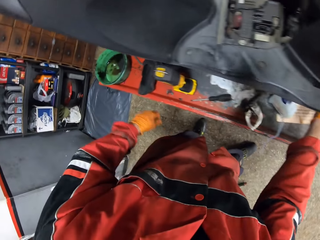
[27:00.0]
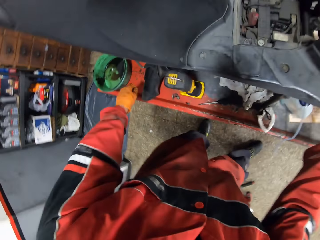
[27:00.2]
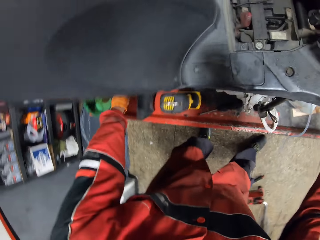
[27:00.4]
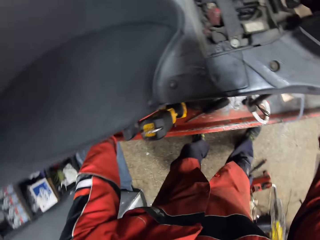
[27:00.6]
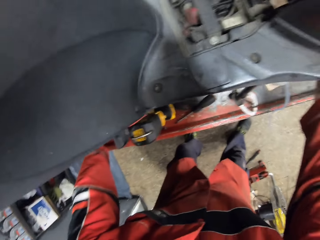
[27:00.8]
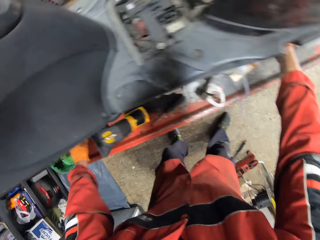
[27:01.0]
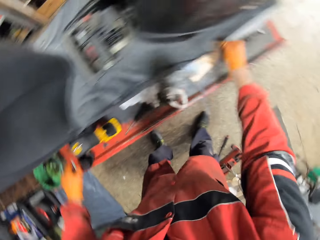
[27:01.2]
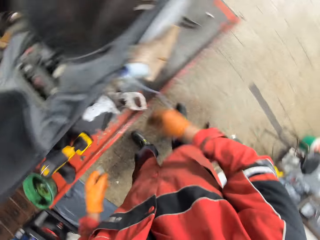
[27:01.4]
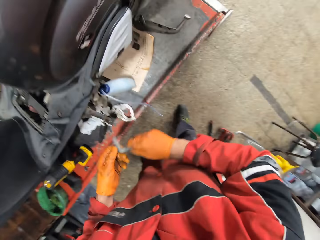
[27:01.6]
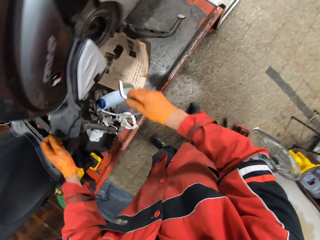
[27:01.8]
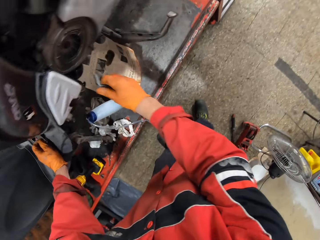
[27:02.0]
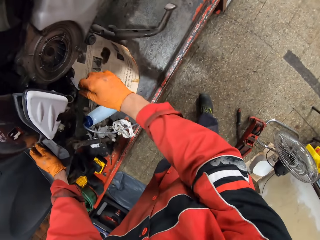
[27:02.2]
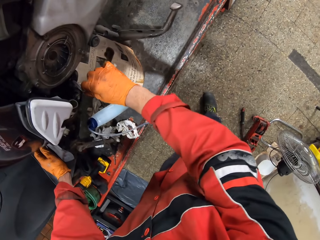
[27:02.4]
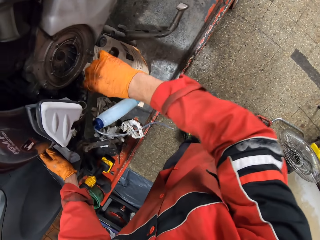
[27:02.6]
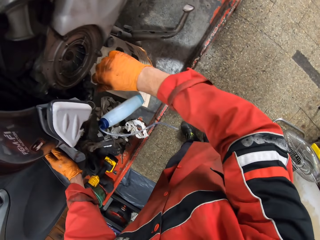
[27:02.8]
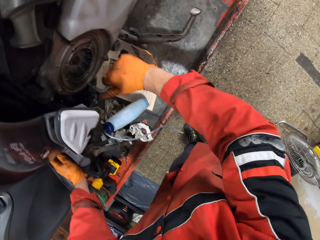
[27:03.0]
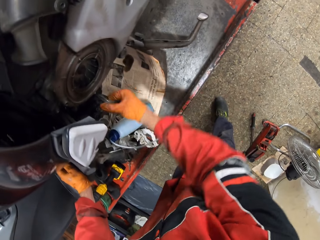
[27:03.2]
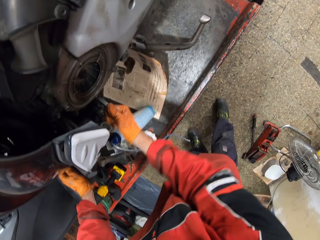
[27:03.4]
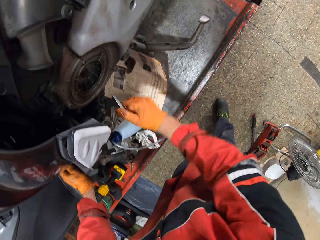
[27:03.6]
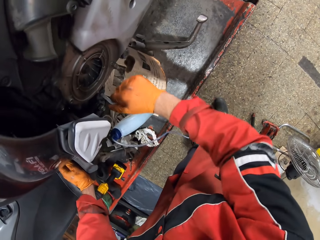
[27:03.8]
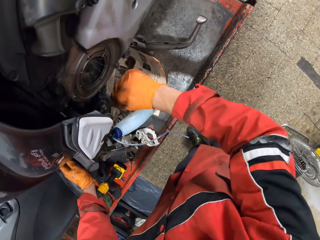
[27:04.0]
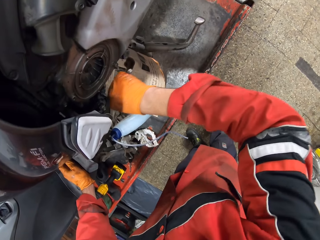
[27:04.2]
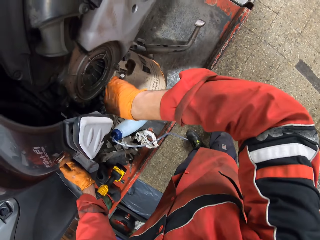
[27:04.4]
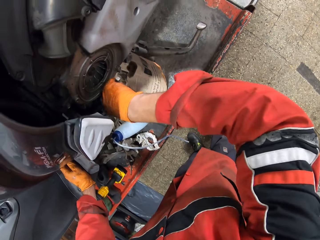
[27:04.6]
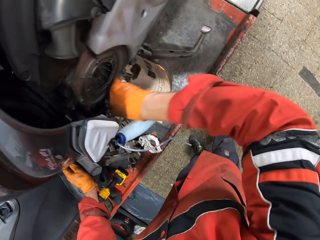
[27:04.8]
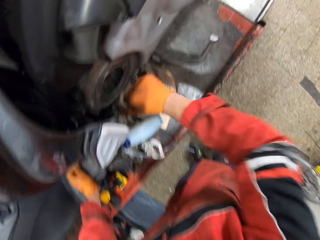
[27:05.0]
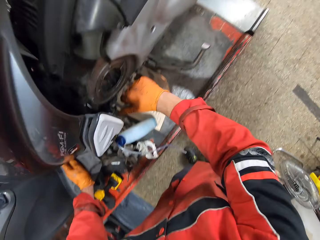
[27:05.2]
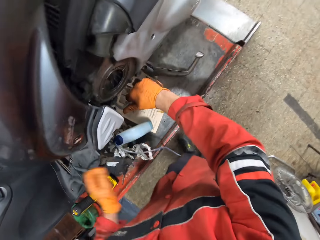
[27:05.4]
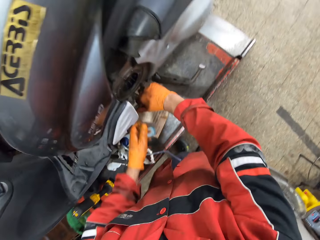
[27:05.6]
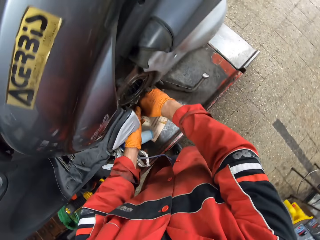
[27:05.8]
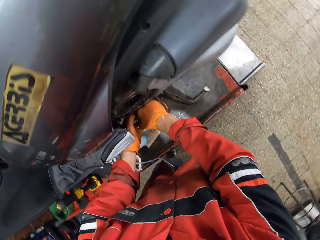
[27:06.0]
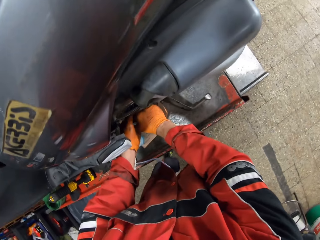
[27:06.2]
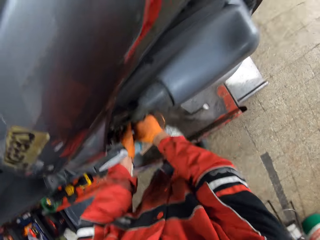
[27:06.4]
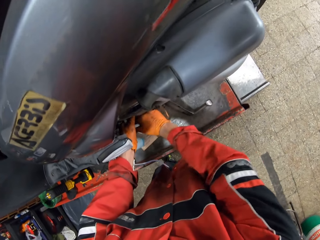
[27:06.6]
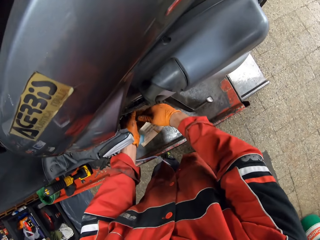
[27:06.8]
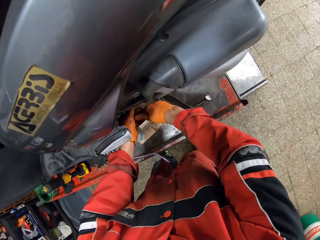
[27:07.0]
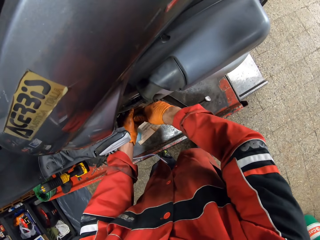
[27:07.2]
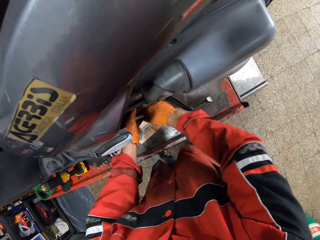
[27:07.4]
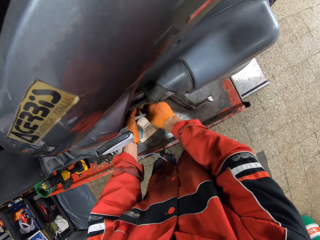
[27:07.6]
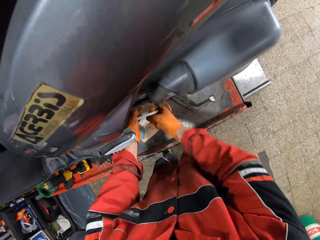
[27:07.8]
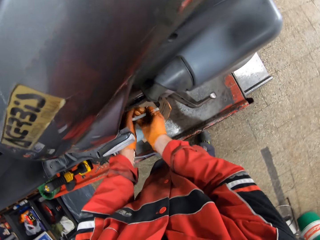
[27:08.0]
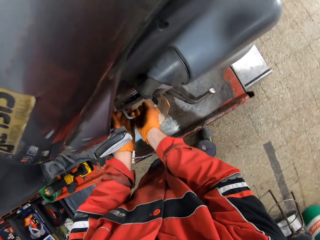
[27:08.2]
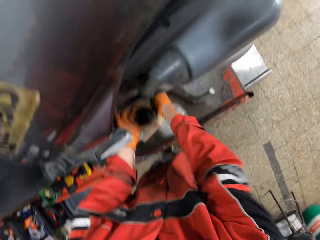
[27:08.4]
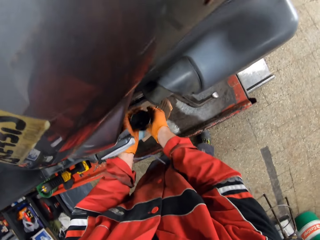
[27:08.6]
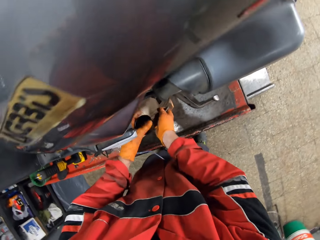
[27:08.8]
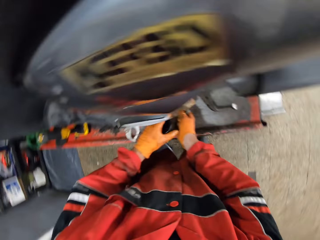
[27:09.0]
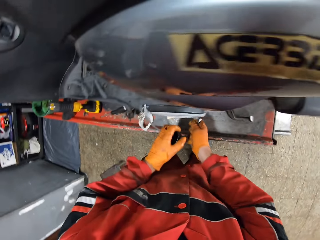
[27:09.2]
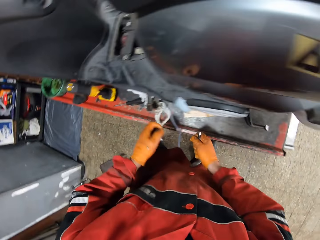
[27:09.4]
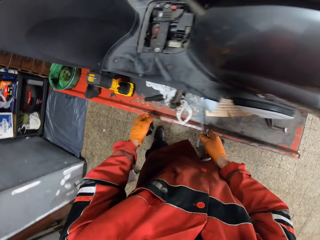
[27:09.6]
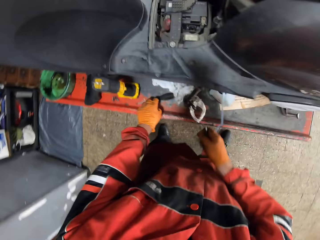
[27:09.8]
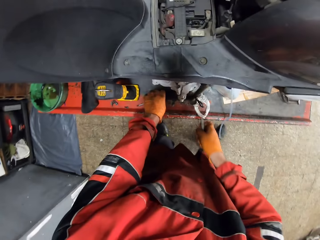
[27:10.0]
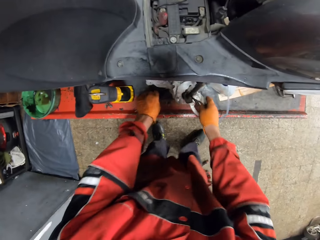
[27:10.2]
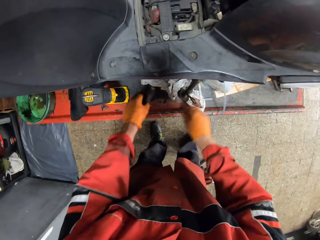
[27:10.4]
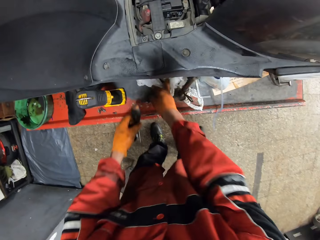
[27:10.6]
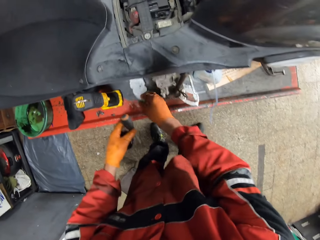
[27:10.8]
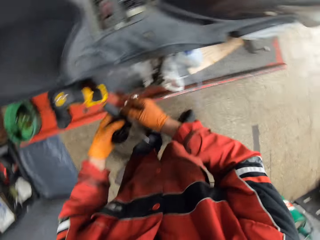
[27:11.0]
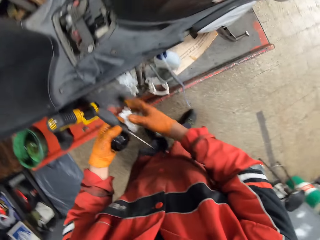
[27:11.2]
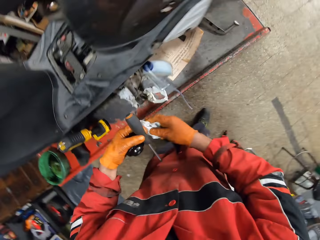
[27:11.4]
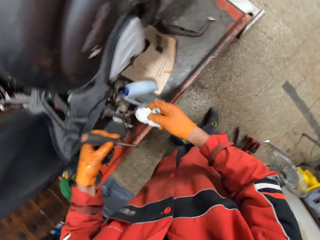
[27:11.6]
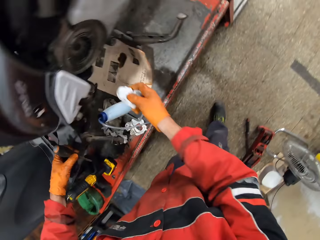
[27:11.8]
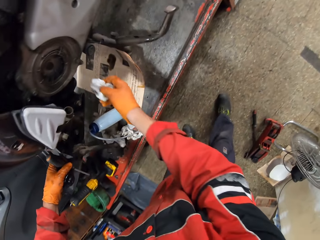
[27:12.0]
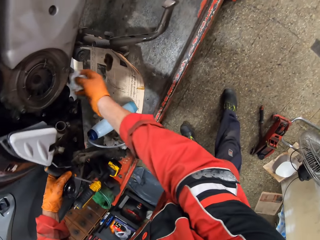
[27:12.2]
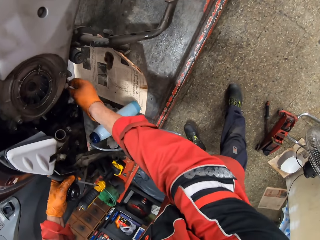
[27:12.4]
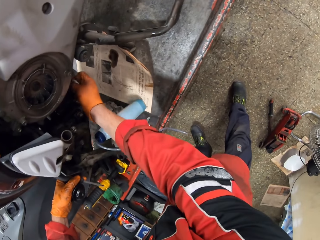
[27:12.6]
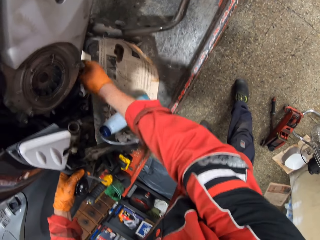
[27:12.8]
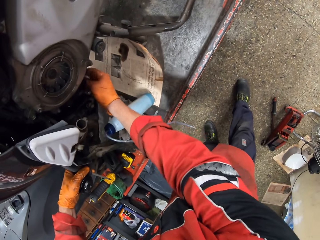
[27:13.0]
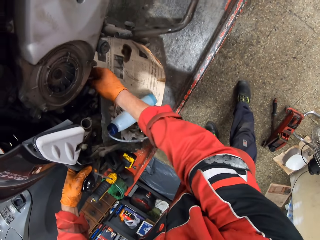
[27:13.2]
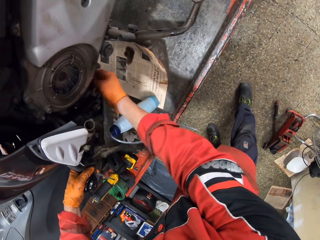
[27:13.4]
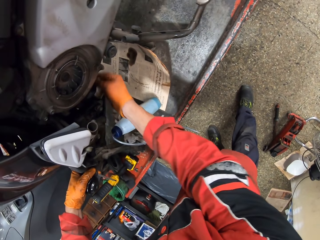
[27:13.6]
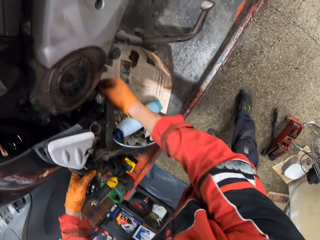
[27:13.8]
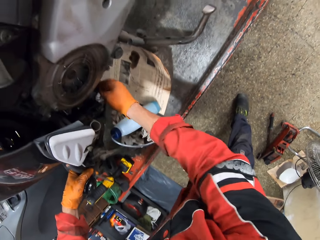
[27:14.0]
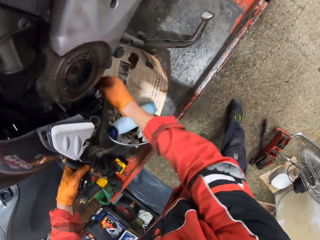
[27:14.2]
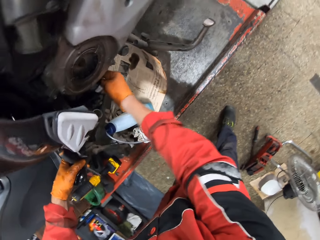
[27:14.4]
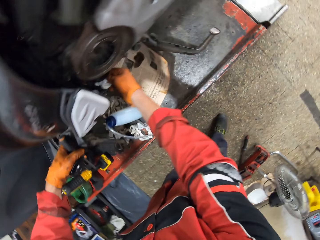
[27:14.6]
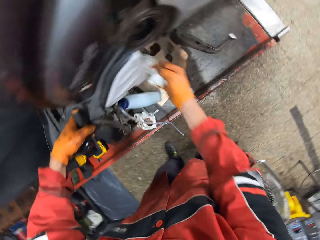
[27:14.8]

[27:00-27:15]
The camera wearer looks to the left. He picks an allen key from the workbench with his left hand. He passes the allen key to his right hand. He screws a bolt with the allen key with his right hand. He tightens the oil filter. He turns the allen key with both hands. He removes a plastic cover with the allen key with both hands. He removes the plastic cover from the allen key with his left hand. He picks the screwdriver from the workbench with his left hand. He drops the allen key on the workbench with his right hand. He picks the tissue with his right hand. He wipes underneath the motorcycle with the tissue.

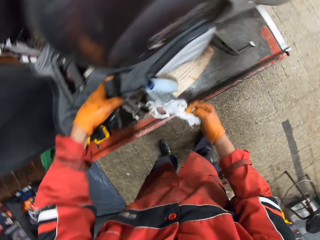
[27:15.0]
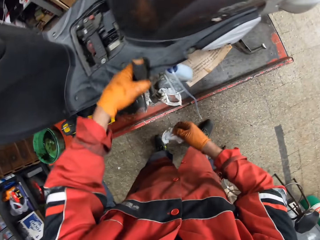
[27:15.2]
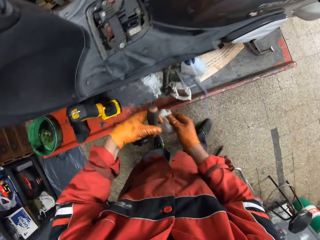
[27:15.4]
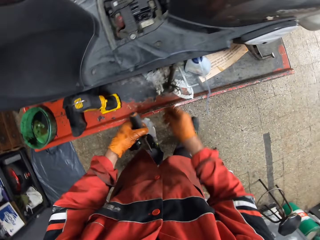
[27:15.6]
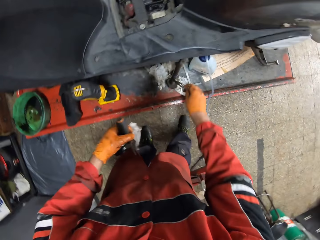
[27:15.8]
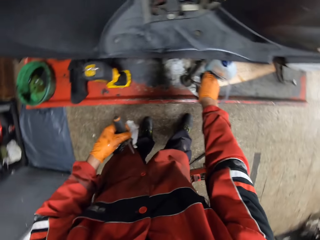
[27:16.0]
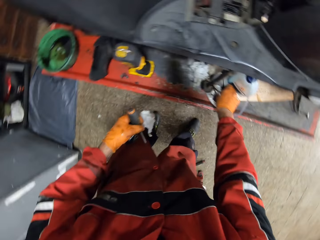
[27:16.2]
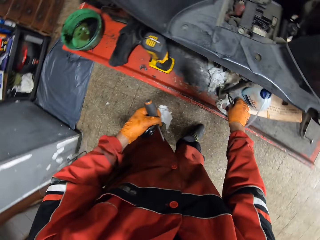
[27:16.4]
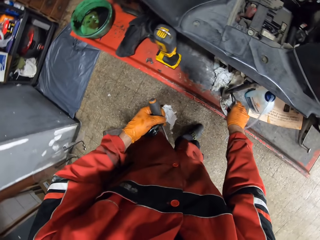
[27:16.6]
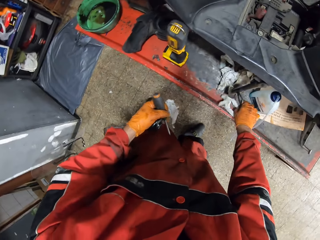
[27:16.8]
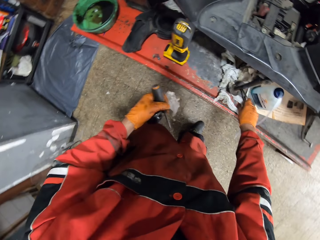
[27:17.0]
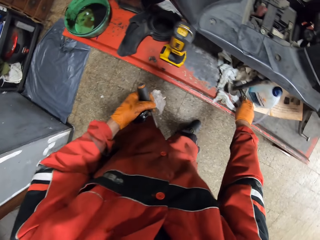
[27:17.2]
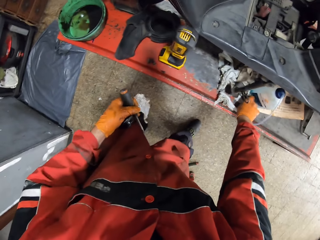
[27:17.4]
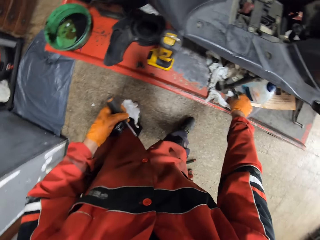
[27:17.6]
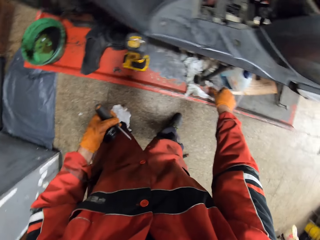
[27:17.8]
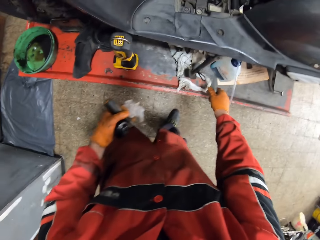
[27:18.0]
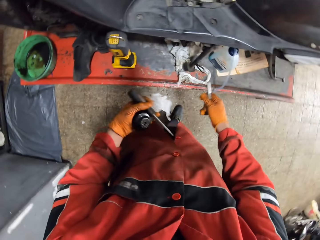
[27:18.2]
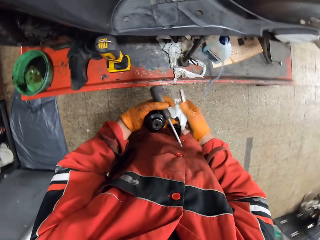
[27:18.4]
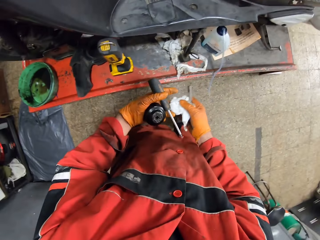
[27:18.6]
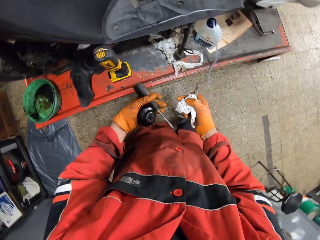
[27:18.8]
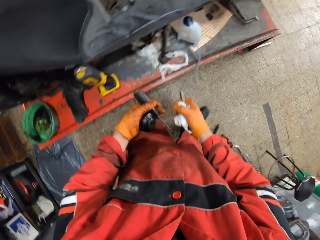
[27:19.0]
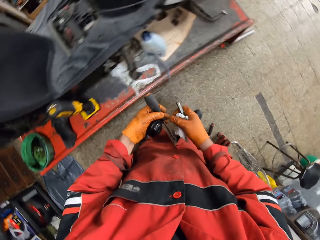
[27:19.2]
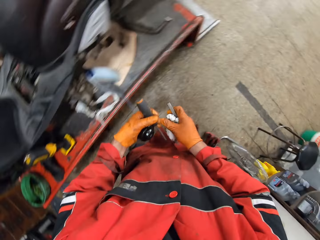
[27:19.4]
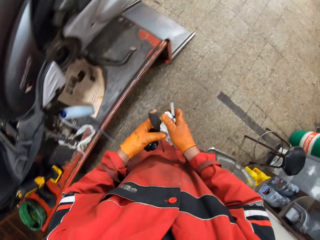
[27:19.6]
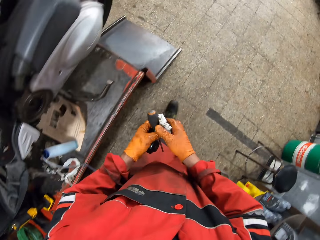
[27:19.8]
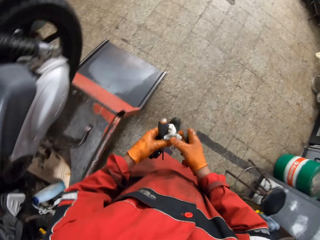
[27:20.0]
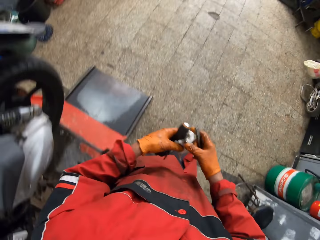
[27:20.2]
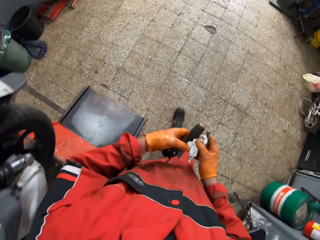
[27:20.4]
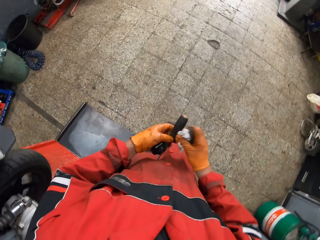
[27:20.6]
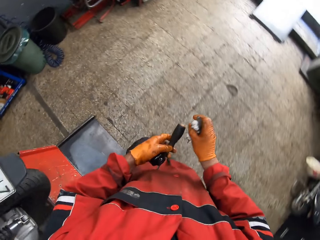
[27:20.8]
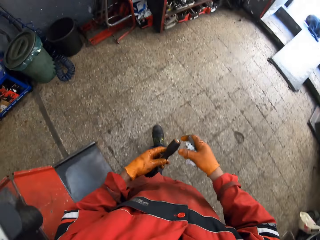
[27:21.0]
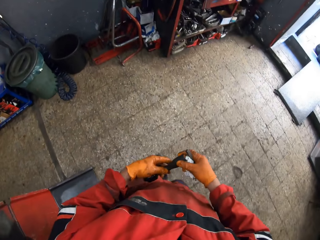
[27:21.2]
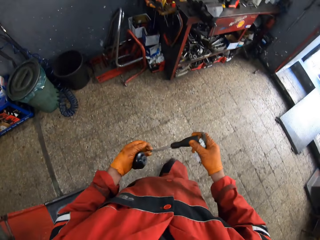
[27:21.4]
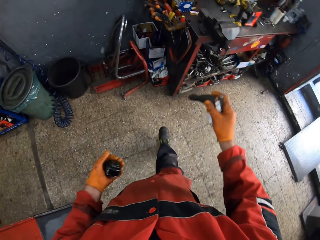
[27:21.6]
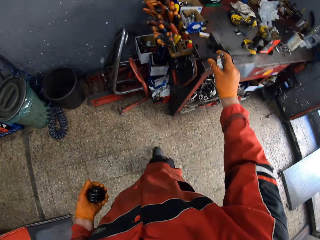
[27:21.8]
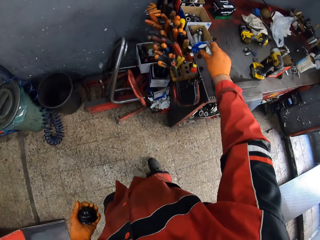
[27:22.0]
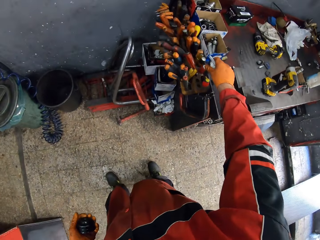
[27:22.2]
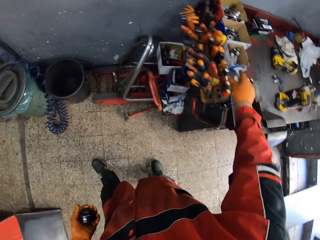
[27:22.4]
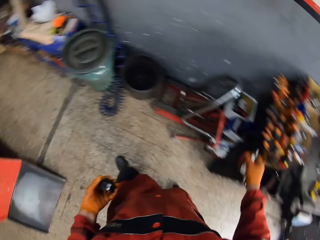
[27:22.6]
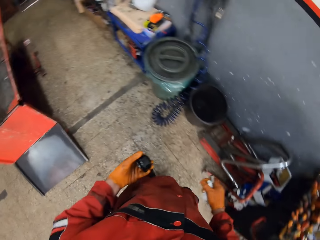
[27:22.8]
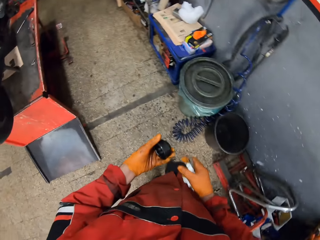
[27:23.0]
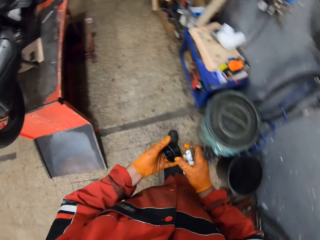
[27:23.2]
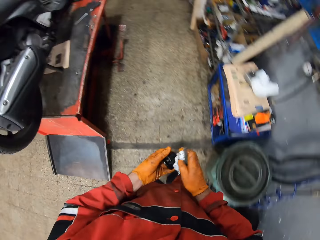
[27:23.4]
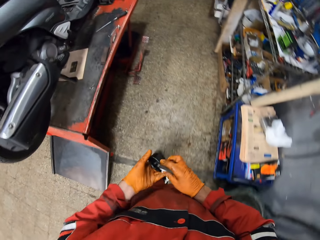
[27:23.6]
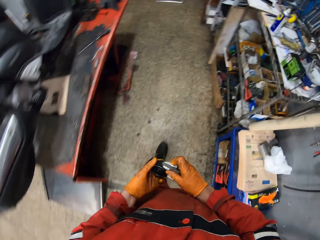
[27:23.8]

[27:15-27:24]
The camera wearer passes the tissue to his left hand. He holds the piece of material. He picks the allen key or metal with his right hand. He passes the tissue back to his right hand. He holds the metal. He walks towards a tool table. He puts the screwdriver in a tool hole on the tool table with his right hand. He holds something. He walks toward the tools.
